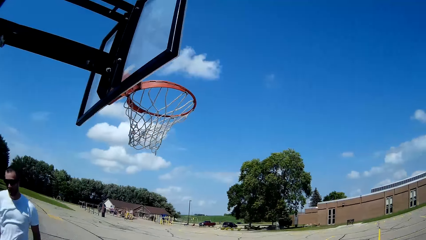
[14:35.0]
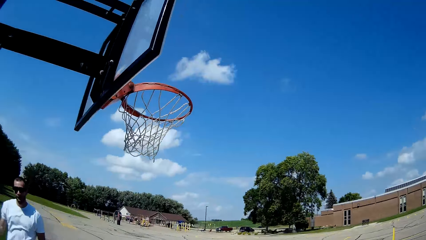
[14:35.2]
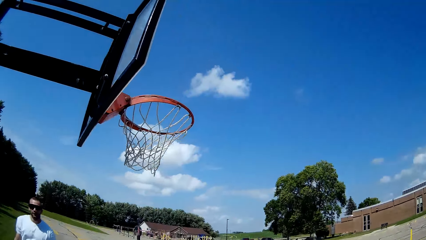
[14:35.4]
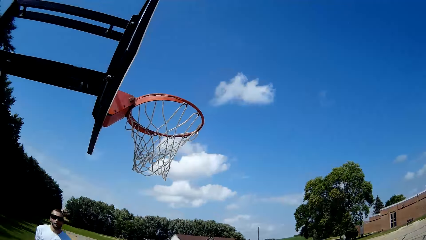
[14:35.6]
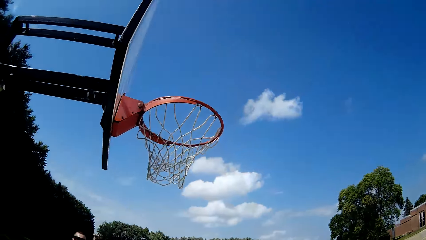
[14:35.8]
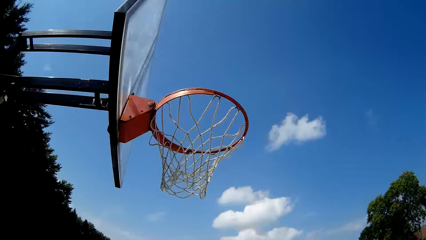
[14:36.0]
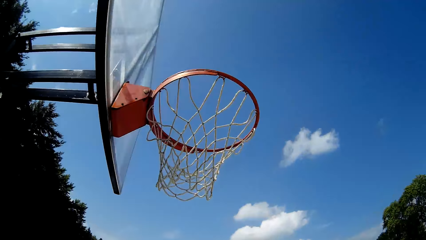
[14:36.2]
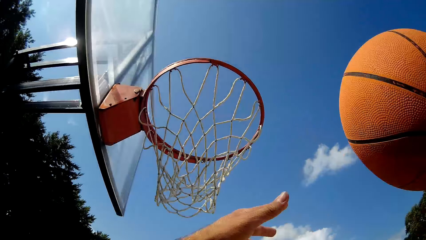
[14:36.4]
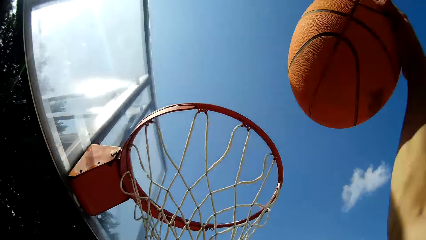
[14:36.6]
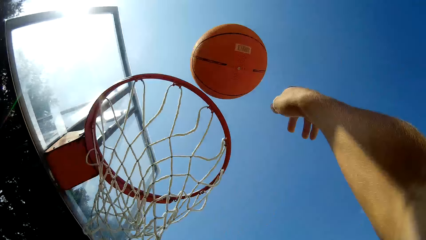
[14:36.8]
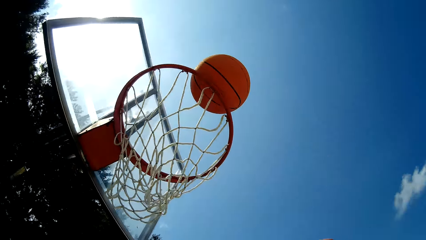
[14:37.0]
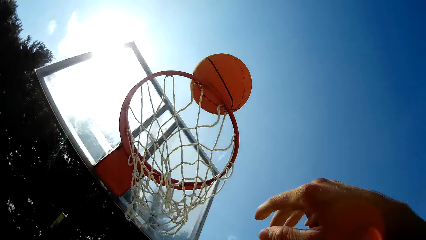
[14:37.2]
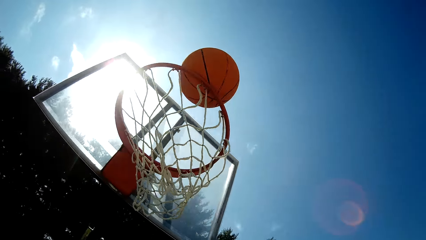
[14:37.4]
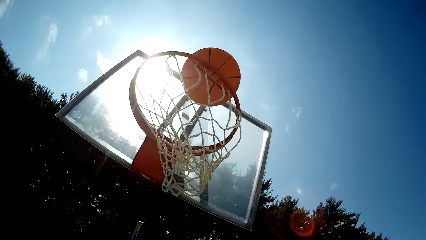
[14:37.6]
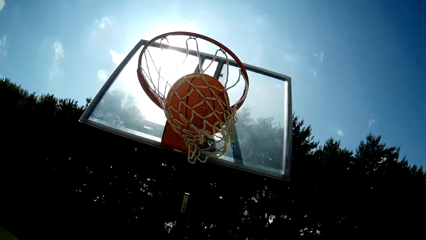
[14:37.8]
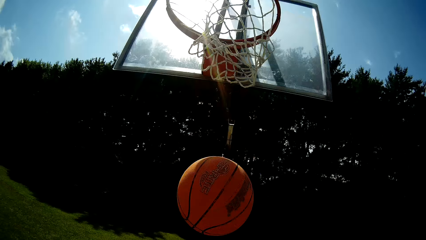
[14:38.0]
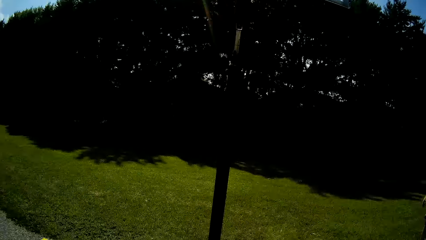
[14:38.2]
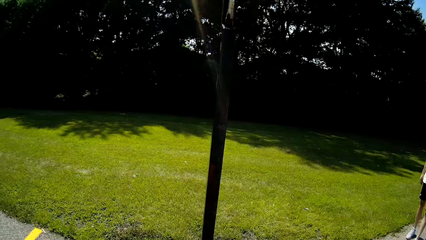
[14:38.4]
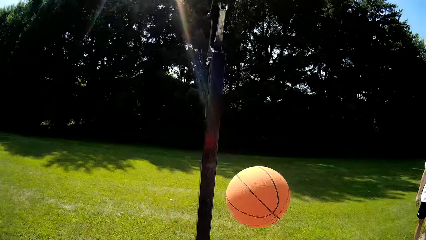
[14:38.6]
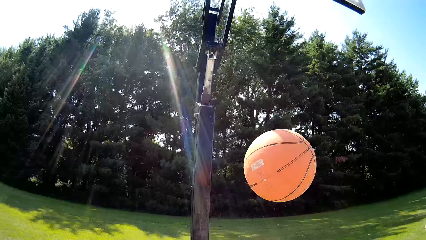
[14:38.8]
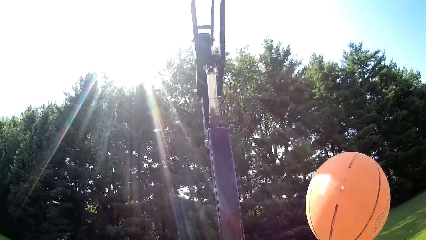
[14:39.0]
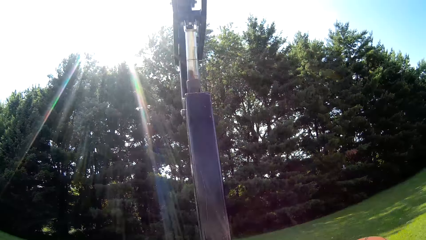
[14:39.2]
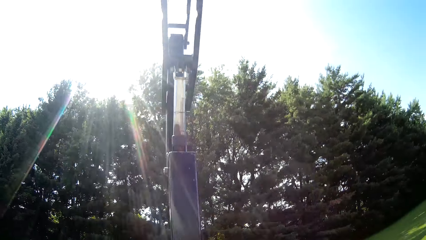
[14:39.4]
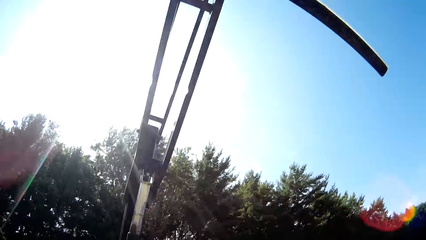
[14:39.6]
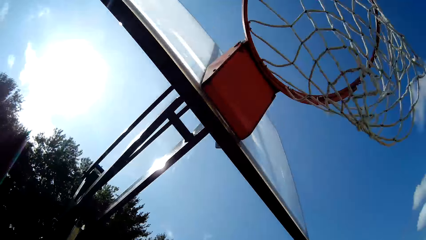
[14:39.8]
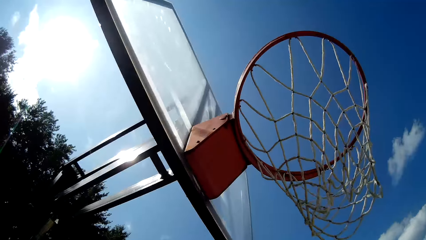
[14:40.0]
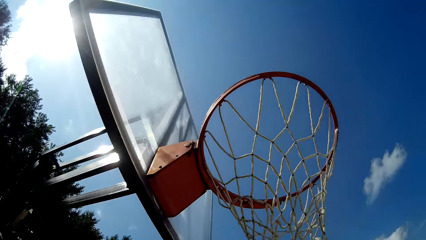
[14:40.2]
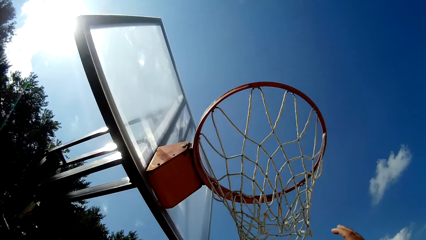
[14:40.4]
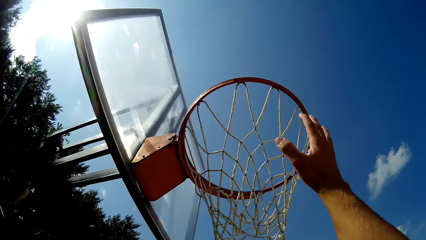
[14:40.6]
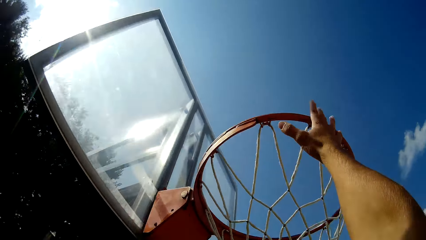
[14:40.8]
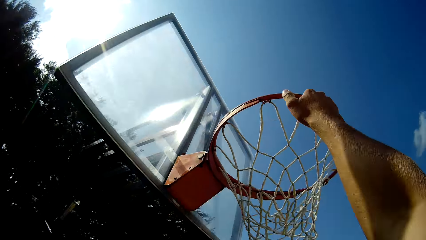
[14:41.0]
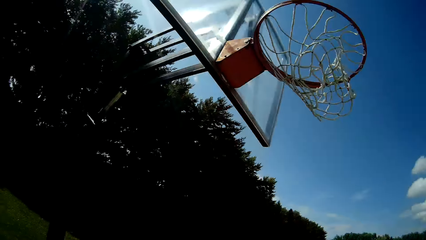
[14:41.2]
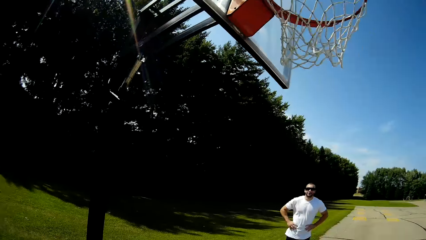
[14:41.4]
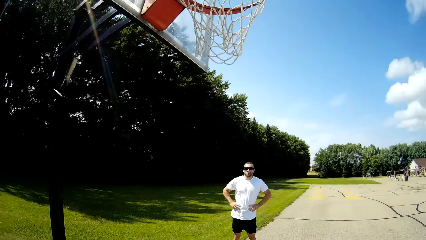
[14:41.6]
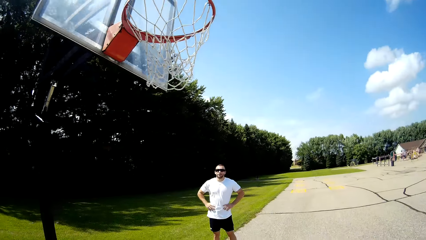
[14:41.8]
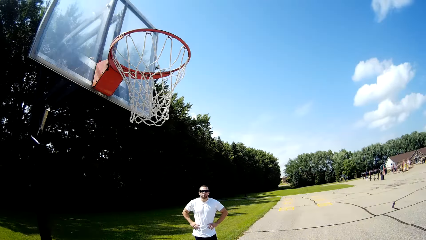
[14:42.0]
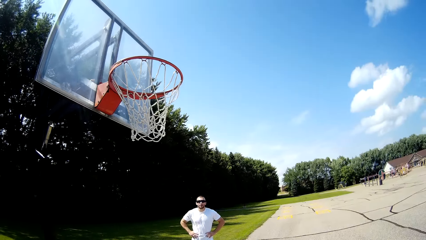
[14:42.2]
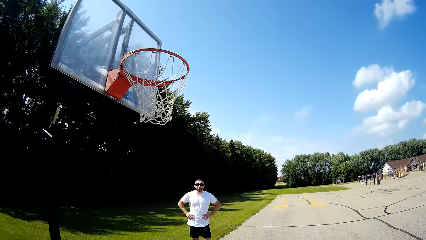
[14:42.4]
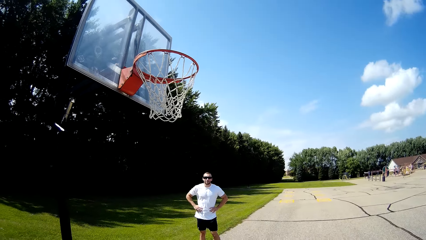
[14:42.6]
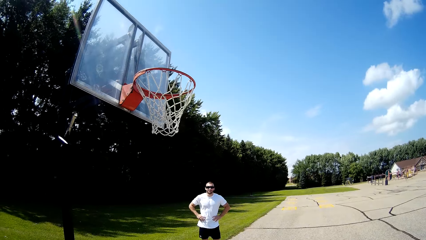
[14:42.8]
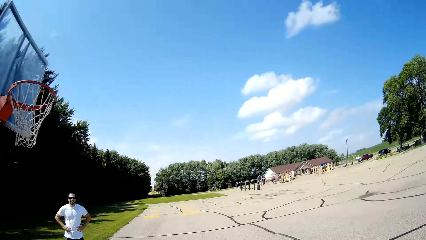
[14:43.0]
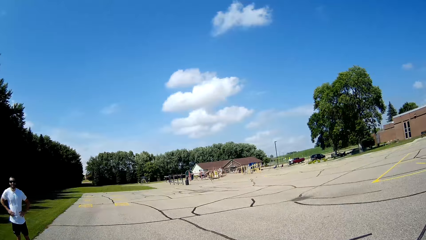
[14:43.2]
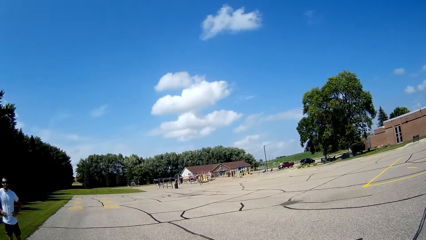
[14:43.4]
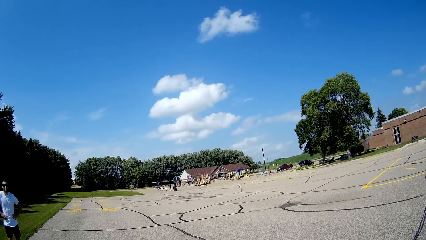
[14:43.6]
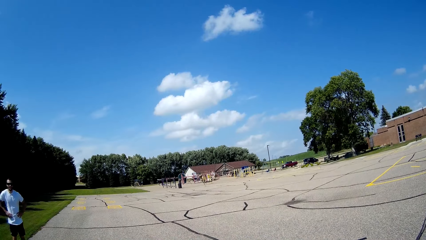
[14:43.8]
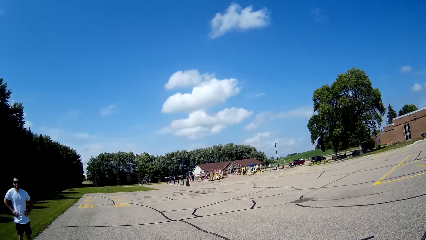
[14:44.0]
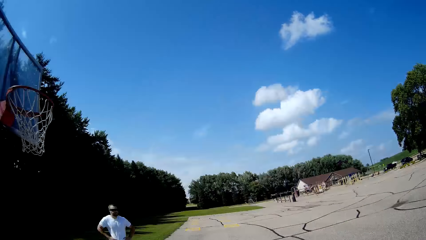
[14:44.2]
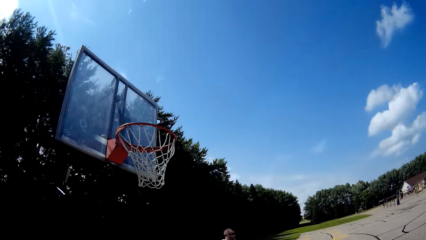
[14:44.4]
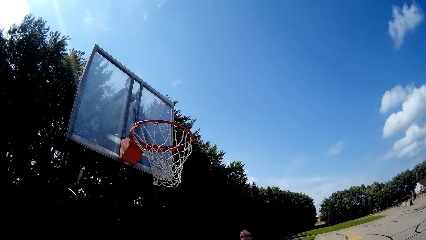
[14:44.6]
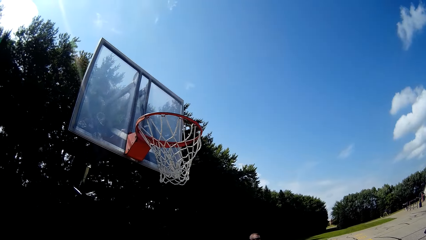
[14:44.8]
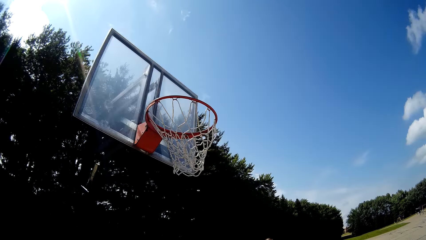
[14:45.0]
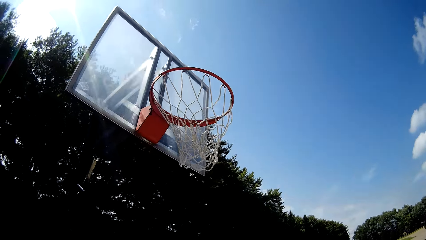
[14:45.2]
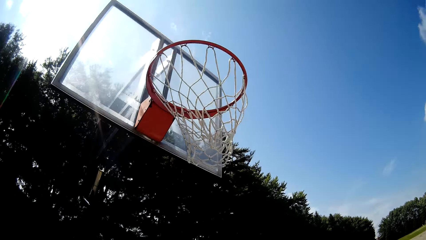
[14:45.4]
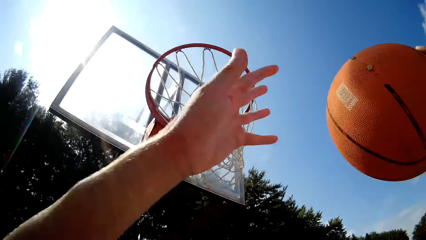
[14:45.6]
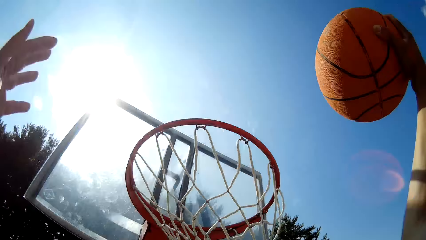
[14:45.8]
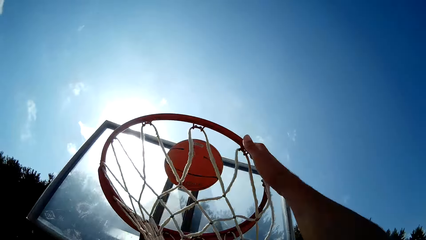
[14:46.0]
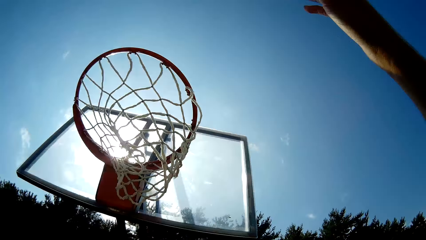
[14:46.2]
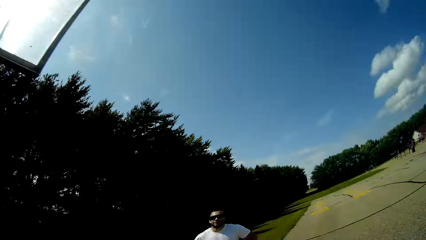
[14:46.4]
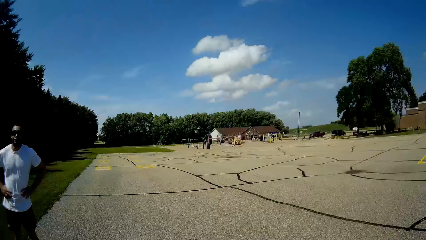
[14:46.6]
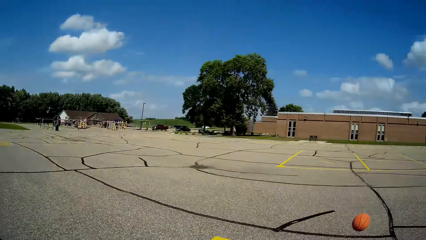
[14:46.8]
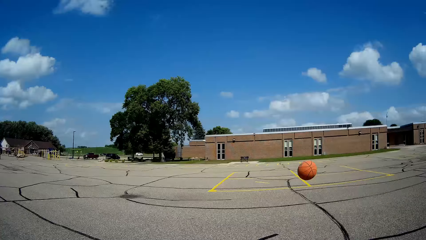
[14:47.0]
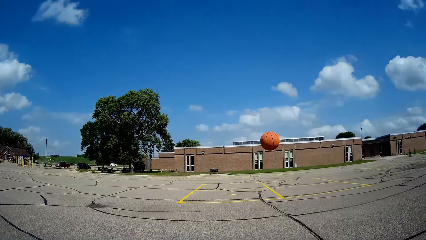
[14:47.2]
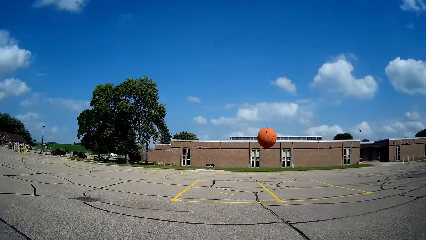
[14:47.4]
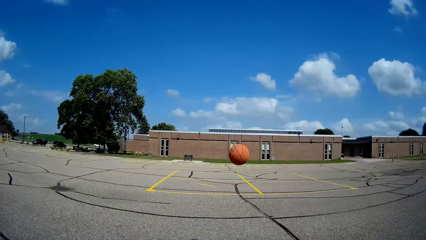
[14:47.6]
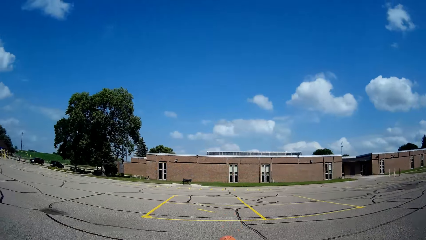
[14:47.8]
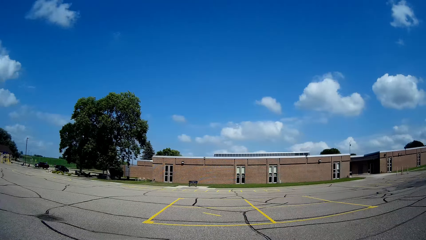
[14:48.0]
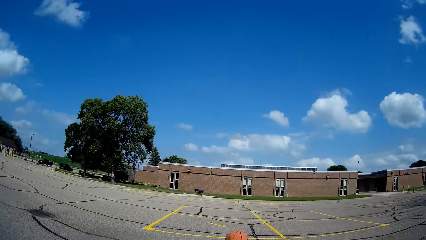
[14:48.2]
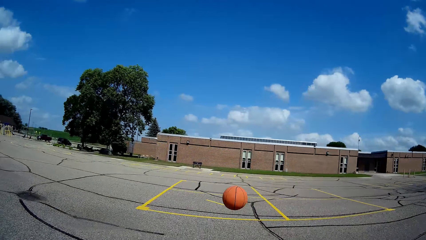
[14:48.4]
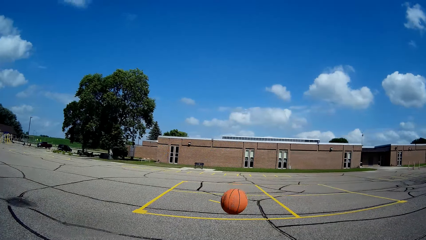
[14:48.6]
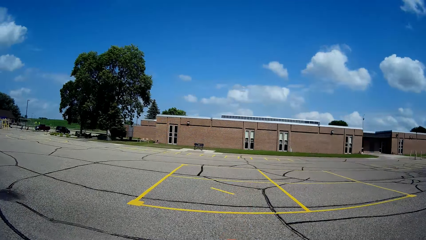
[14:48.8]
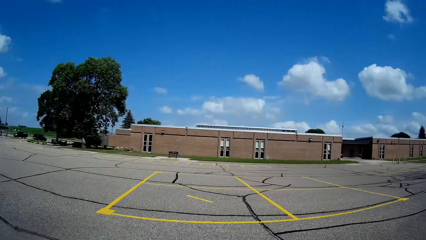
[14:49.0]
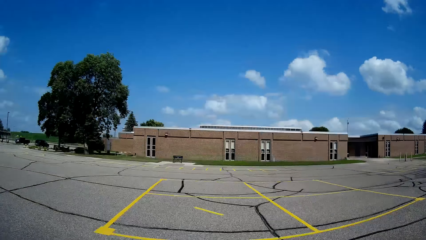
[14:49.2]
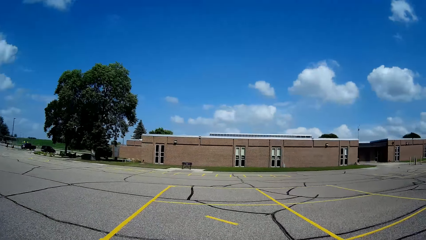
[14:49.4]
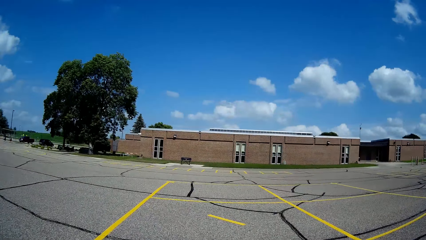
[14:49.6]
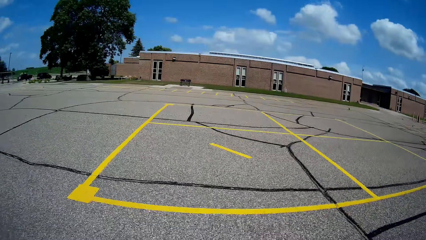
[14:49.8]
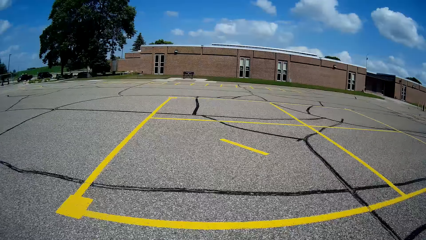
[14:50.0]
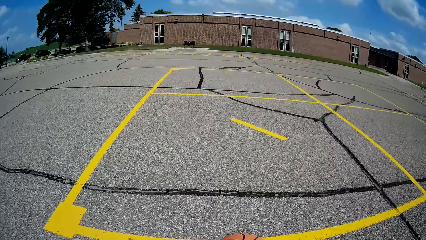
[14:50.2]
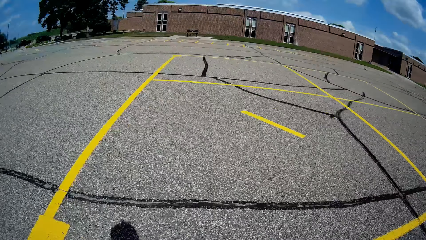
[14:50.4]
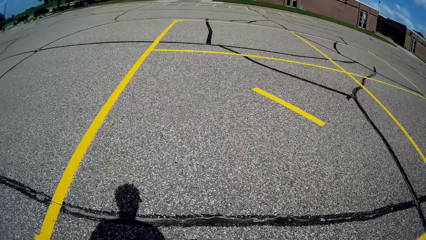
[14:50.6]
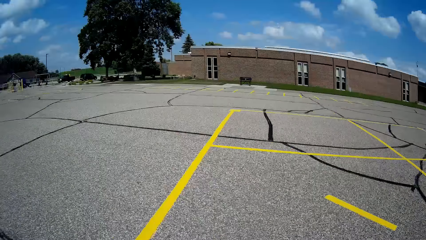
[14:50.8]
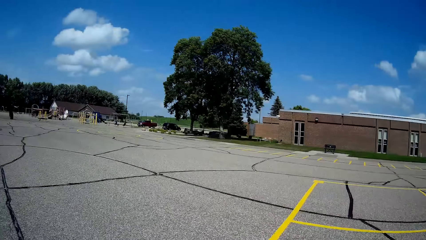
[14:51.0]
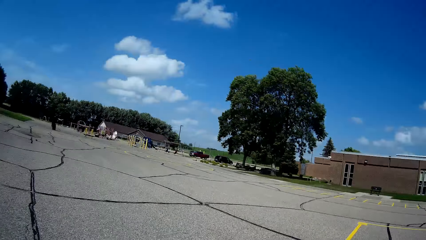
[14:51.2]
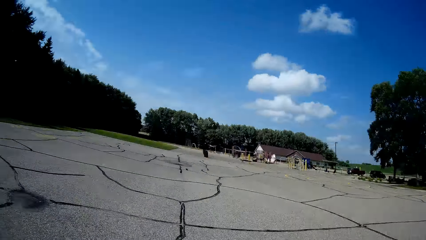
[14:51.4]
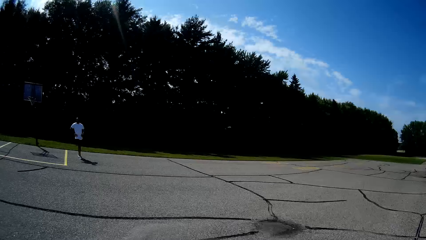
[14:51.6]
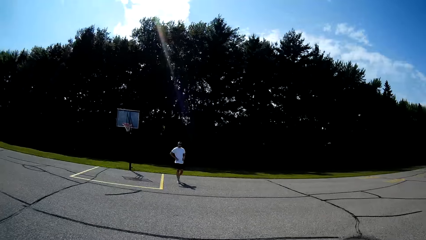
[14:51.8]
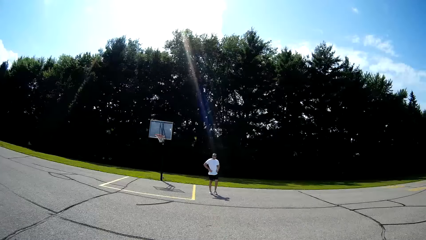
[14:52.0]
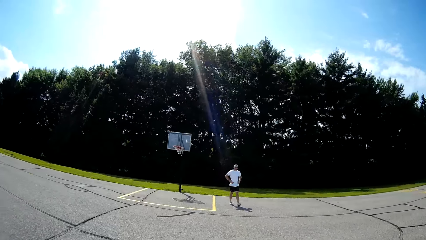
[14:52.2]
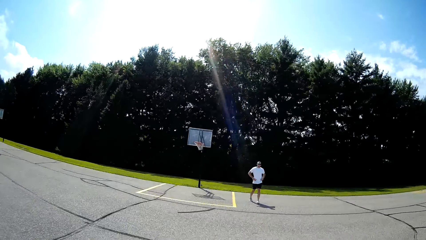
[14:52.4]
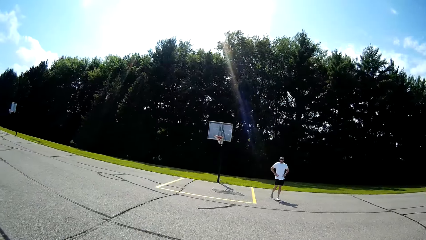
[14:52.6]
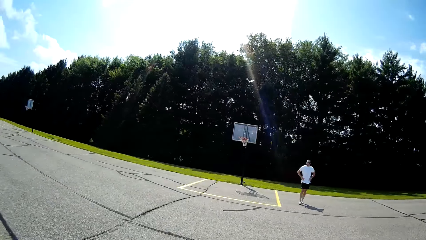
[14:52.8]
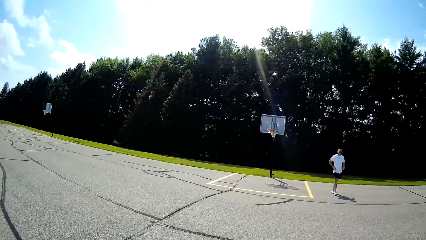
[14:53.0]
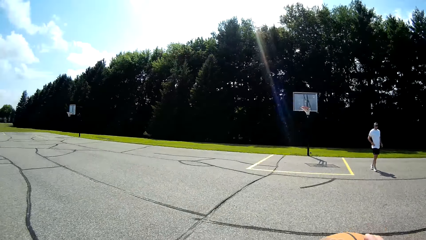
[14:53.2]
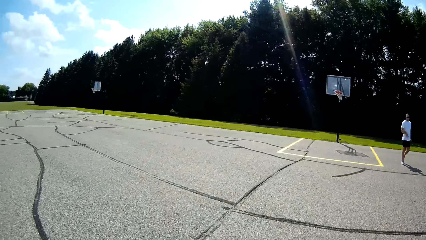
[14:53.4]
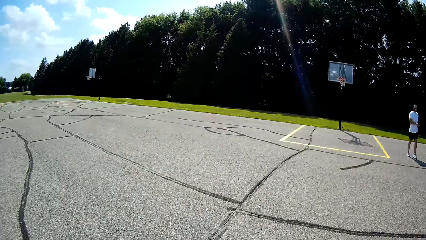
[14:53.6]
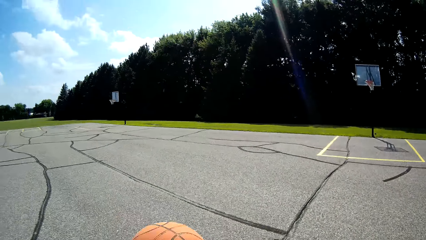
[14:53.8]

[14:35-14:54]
A person stands. The camera wearer looks around. The person walks. The camera wearer walks around. They throw a basketball to a basketball net. They look around. They look around again. They hold the basketball rim with a hand. They jump down. They look around a playground. They look around. They walk around. They throw the basketball to the basketball net. They look around. They look around again. They walk towards a ball. They run around. They pick up the ball. They look around. The person walks. The camera wearer walks towards a basketball post. They look around.
